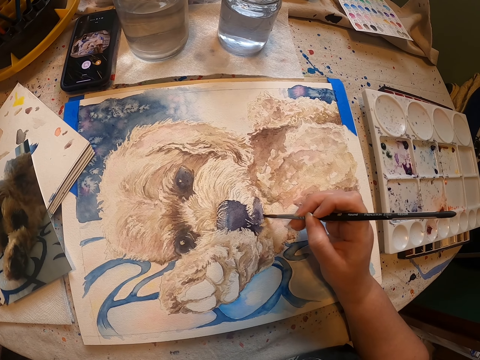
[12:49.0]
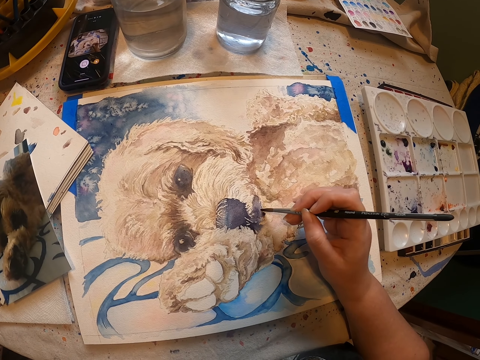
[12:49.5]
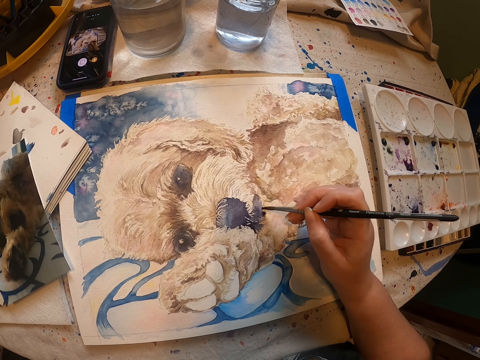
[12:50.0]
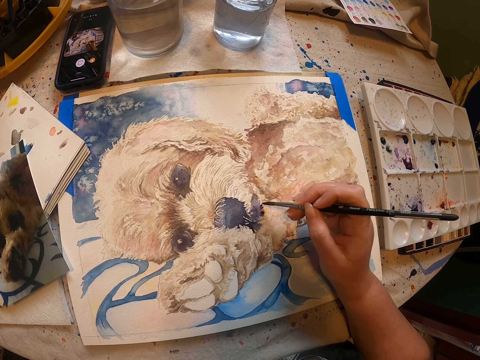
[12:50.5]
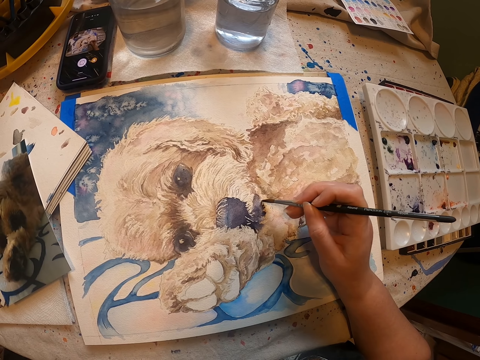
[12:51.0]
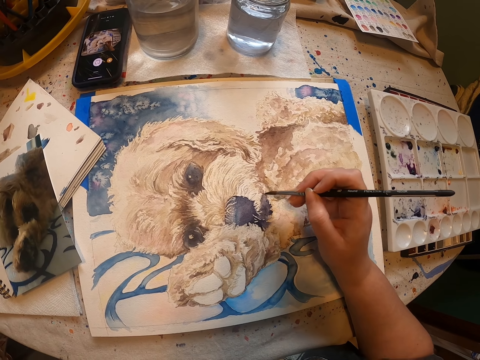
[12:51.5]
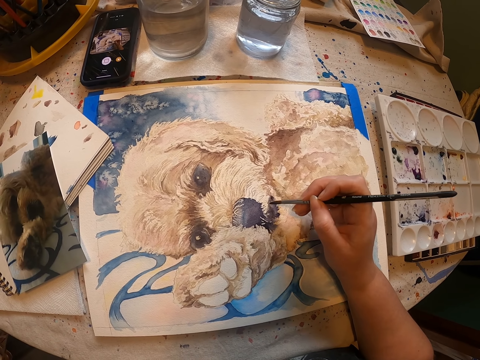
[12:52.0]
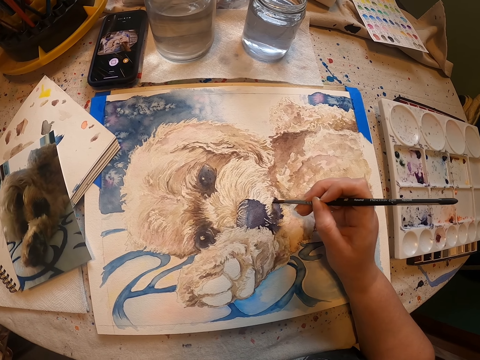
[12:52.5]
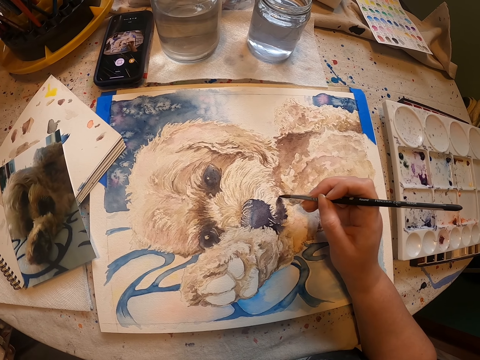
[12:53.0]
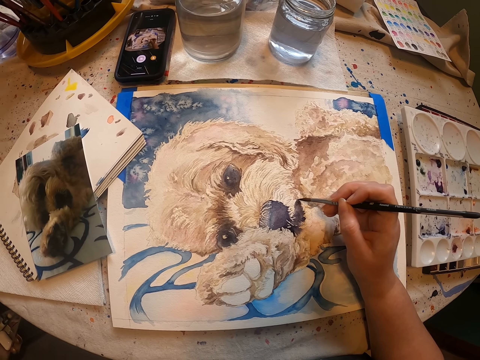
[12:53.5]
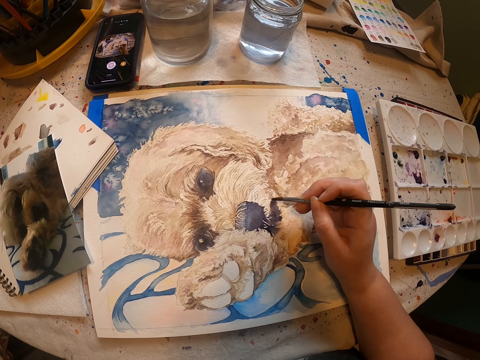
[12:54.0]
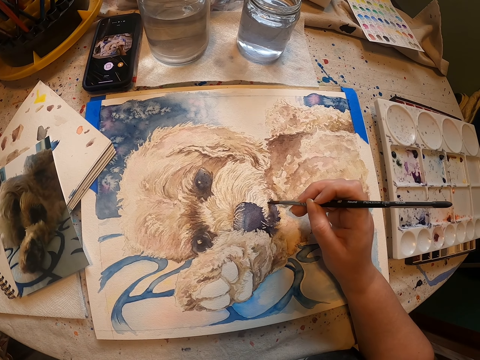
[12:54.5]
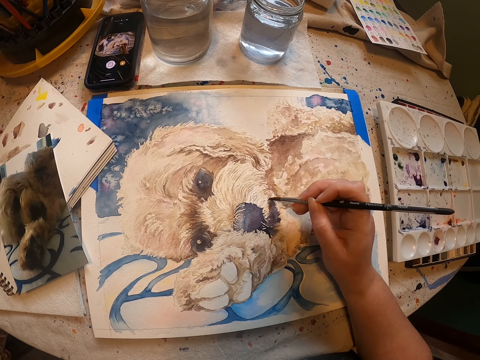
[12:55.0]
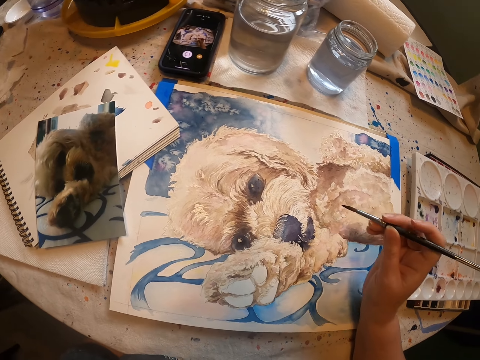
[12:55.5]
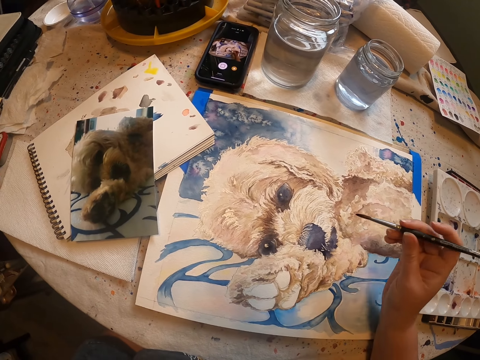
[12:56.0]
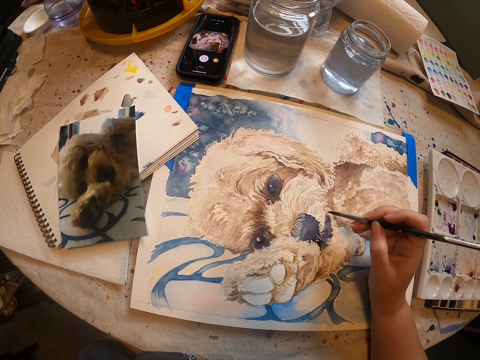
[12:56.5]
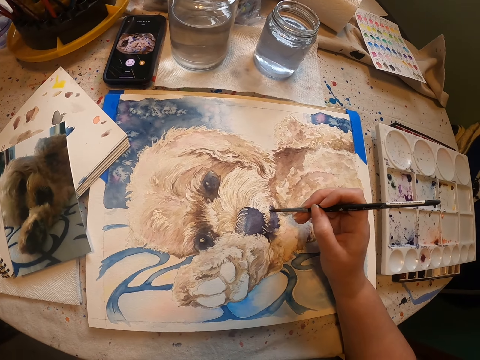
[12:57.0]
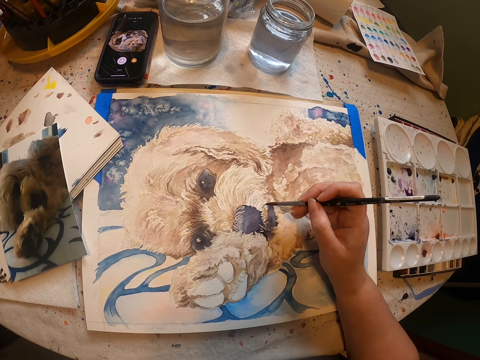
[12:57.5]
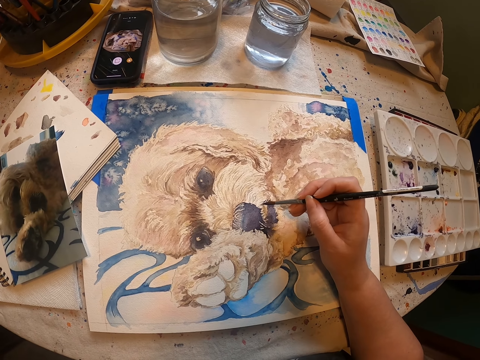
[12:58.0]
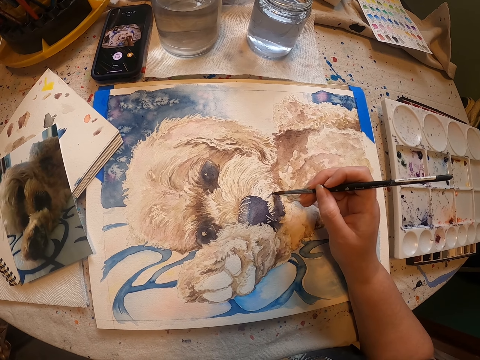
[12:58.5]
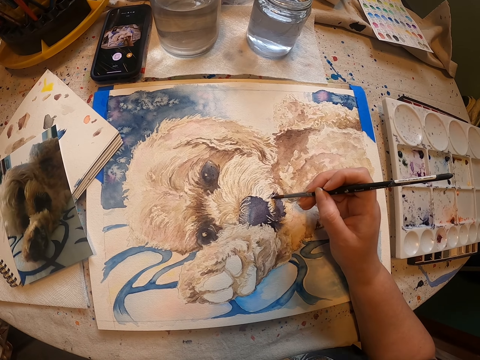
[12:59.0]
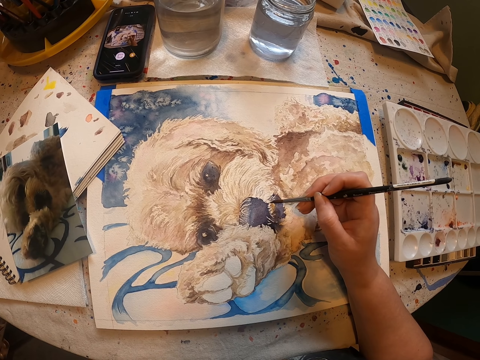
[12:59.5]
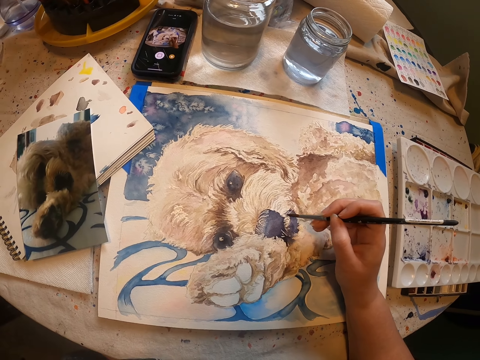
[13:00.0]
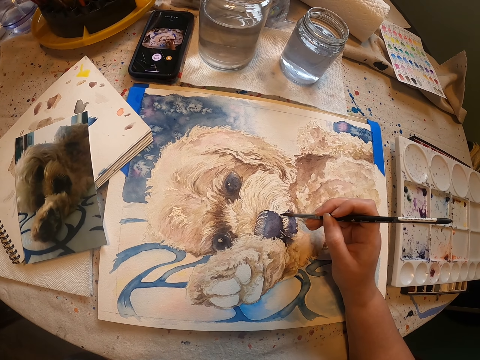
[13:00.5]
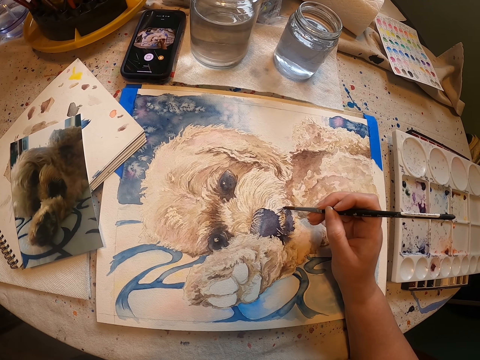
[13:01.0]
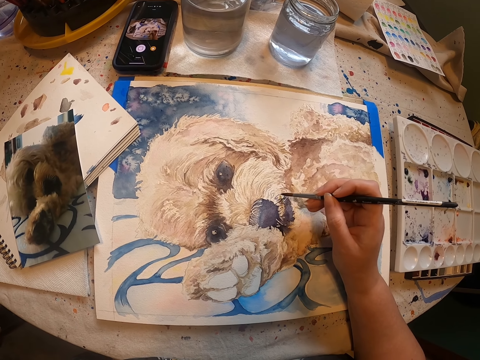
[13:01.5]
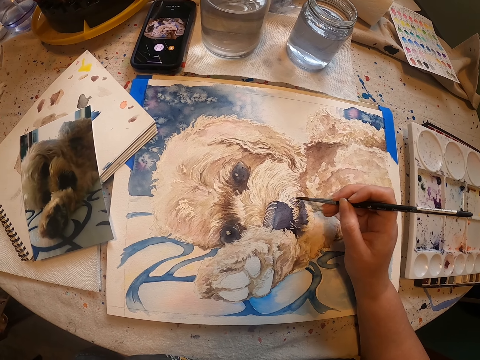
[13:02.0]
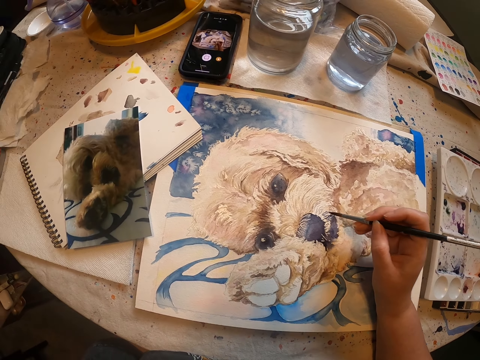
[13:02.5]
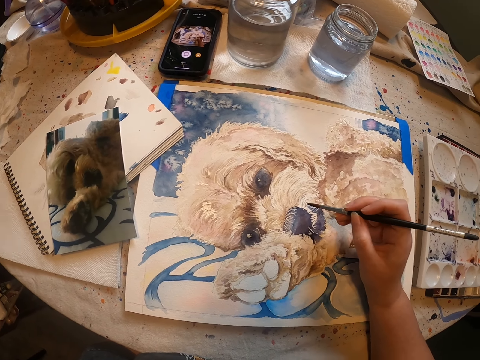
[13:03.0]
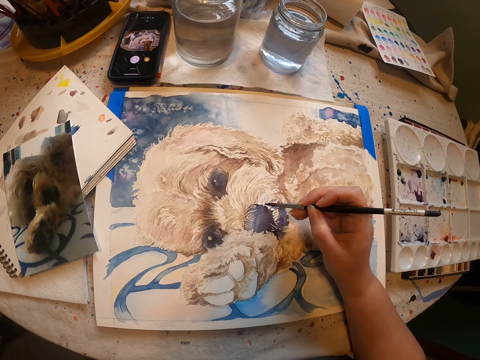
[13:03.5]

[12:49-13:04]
The camera wearer paints a drawing on a piece of paper with the right hand.

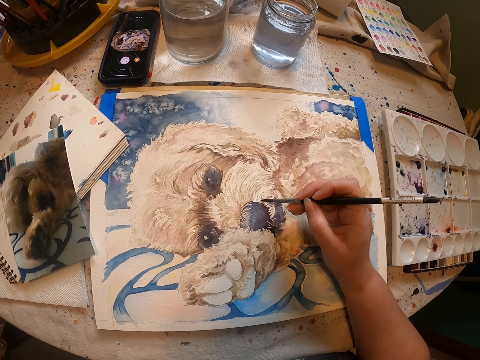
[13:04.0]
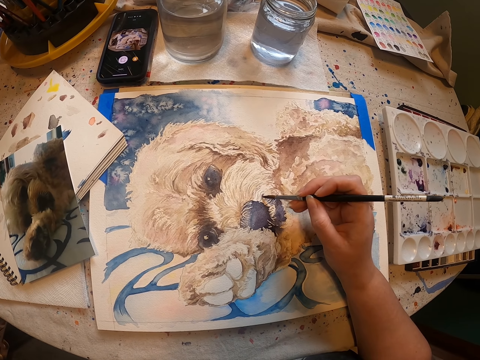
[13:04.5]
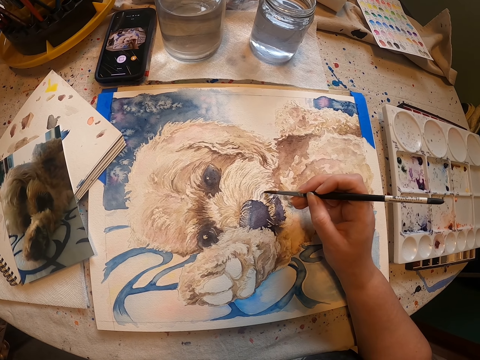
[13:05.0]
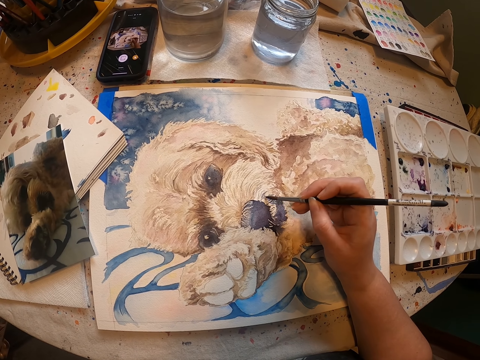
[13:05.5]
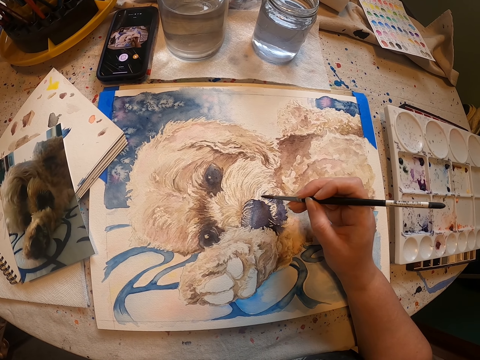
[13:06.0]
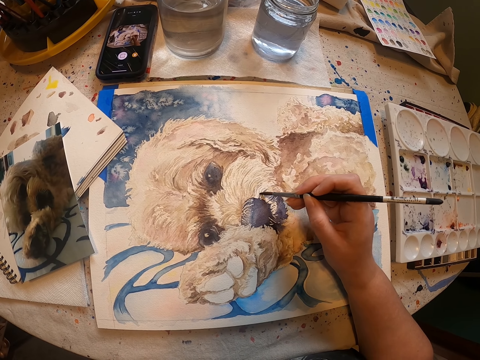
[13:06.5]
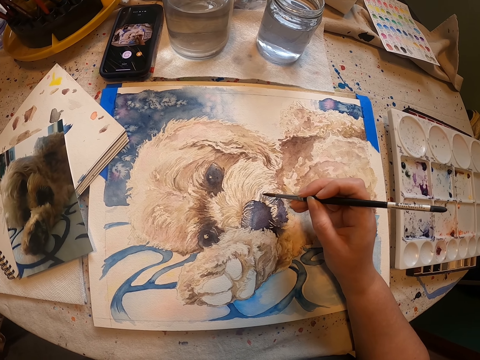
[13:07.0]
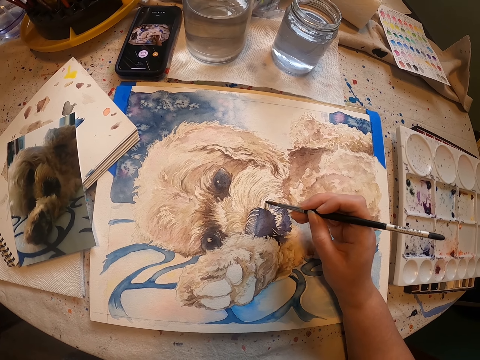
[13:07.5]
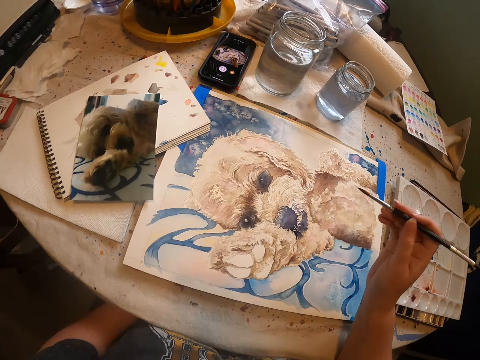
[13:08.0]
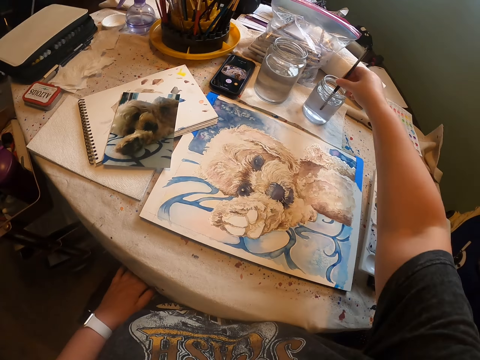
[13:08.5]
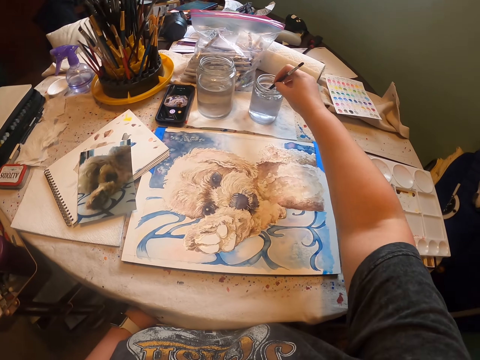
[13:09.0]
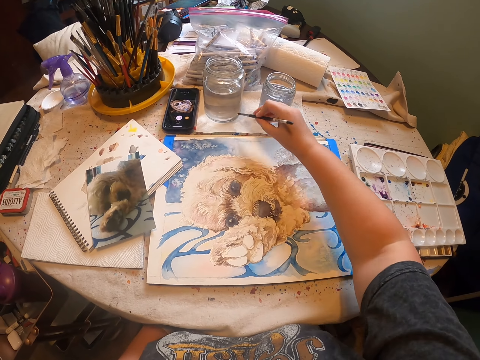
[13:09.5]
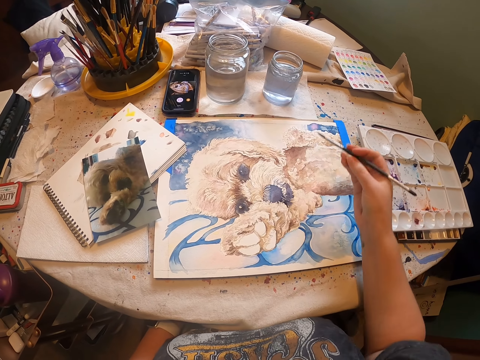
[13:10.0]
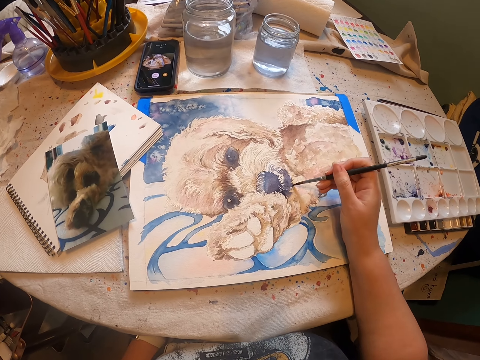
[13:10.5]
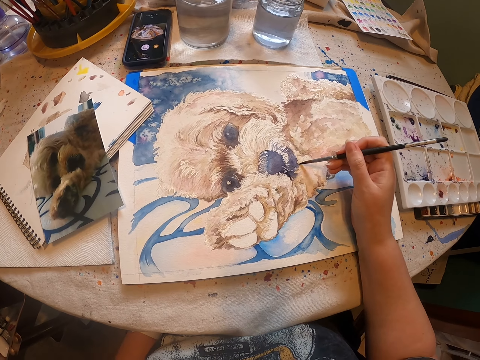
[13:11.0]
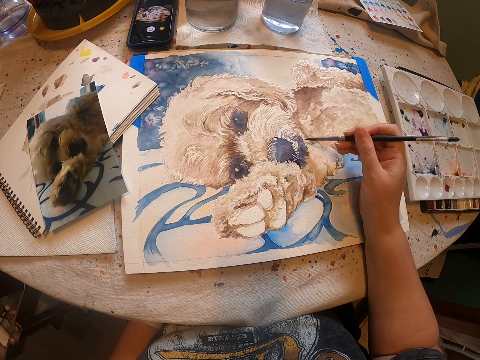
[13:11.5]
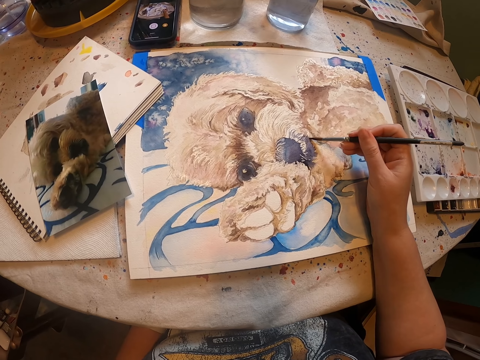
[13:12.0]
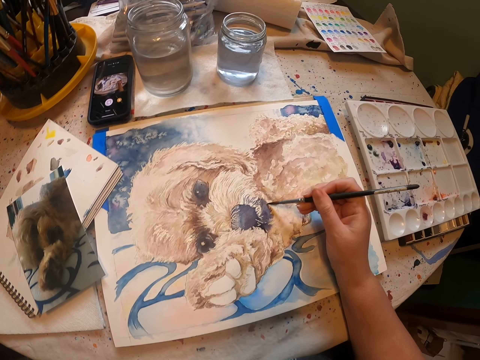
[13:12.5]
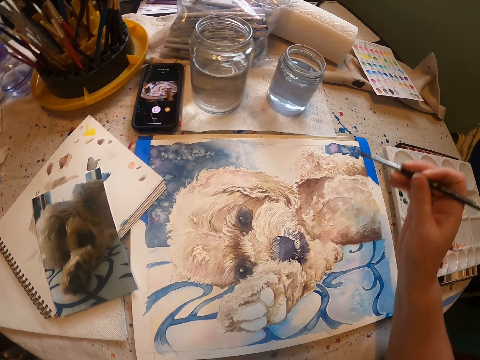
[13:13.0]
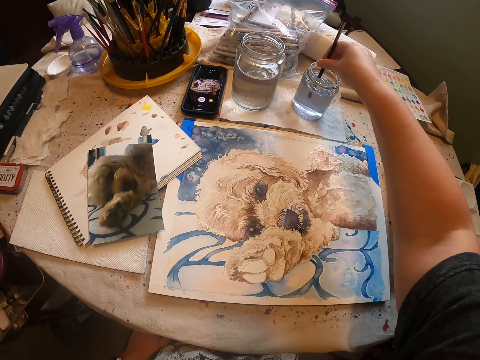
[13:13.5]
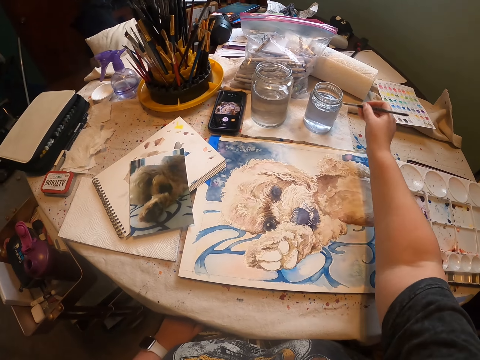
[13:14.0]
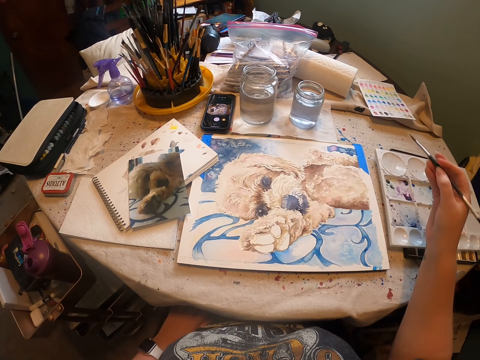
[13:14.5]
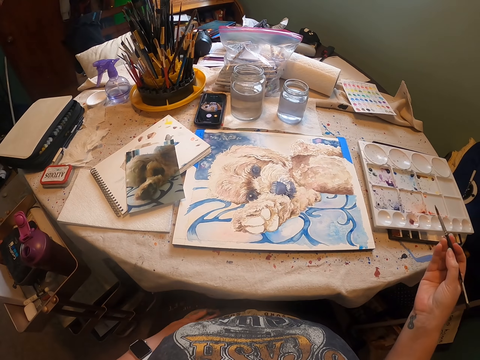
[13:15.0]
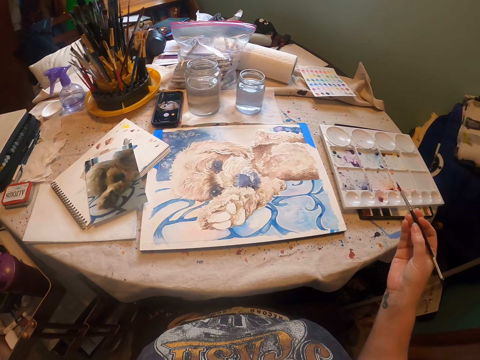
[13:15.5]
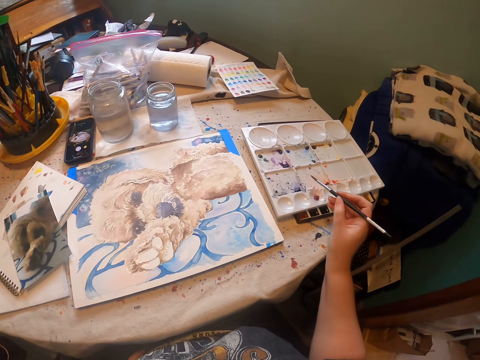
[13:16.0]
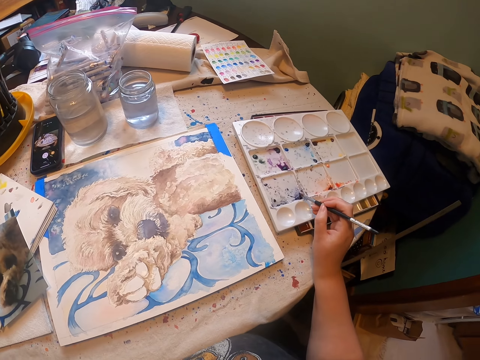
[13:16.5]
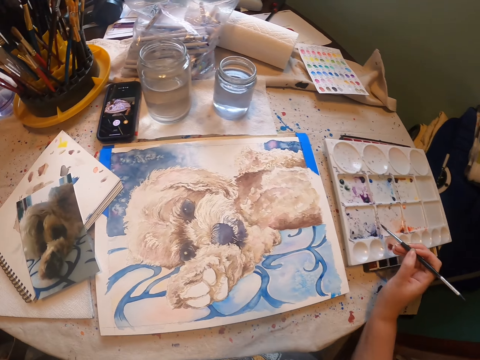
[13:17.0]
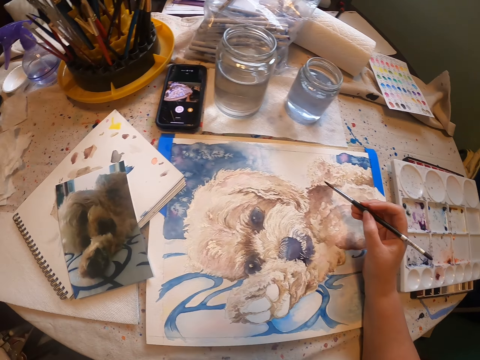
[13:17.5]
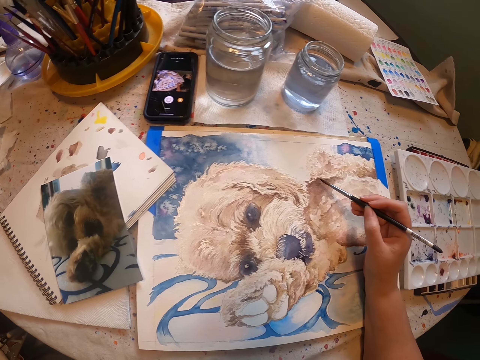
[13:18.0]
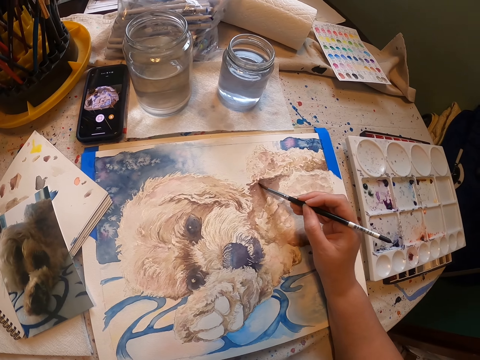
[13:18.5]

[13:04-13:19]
The camera wearer dips the paint brush or drawing brush in liquid in a can. They wipe excess liquid on a piece of paper. They paint a drawing on the piece of paper with the right hand. They dip the paint brush in liquid in the can. They wipe excess liquid on the piece of paper. They rub the drawing brush on the paint tray. They paint a drawing on the piece of paper with the right hand.
